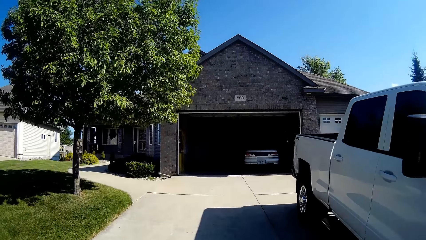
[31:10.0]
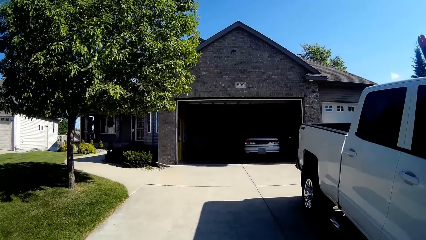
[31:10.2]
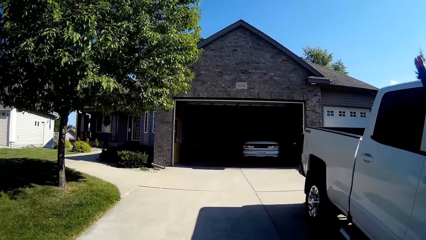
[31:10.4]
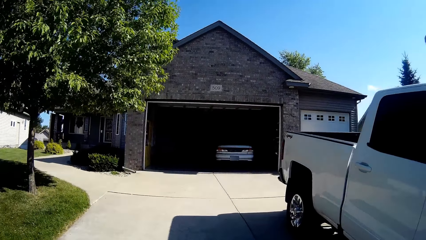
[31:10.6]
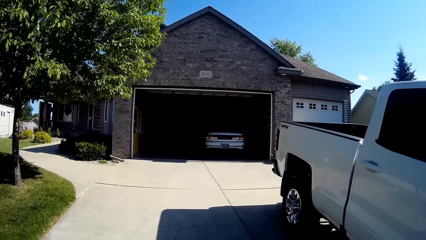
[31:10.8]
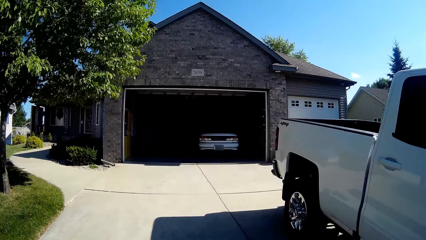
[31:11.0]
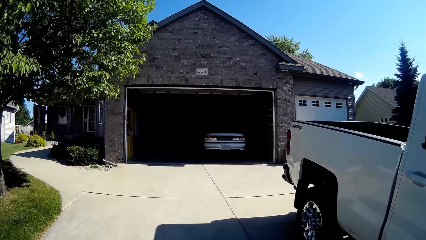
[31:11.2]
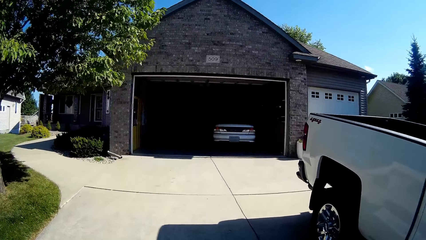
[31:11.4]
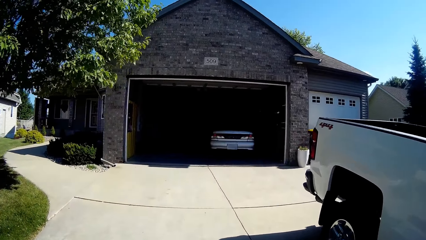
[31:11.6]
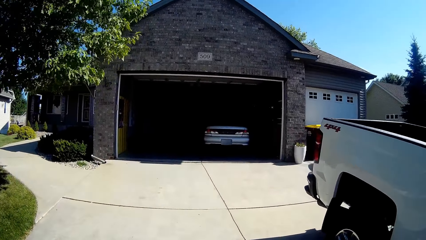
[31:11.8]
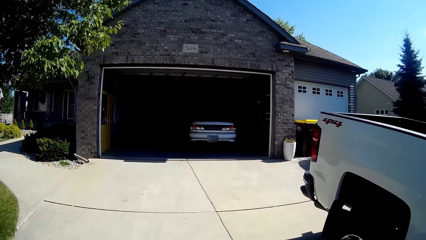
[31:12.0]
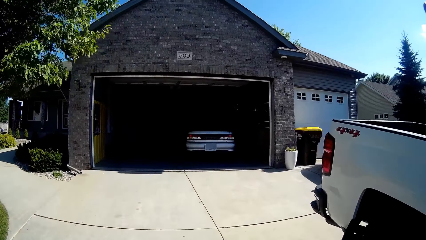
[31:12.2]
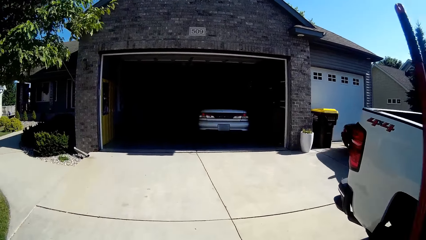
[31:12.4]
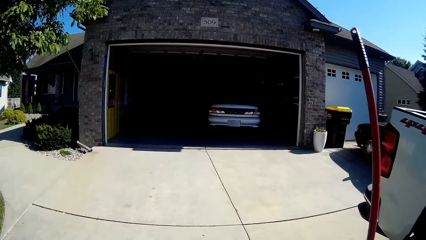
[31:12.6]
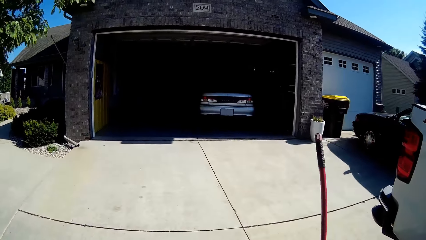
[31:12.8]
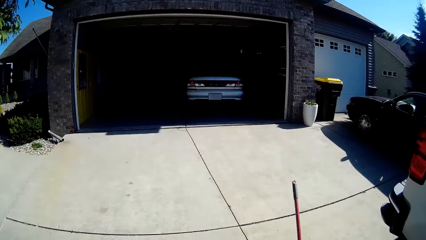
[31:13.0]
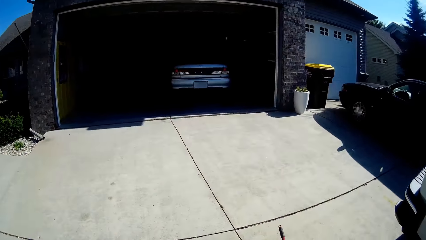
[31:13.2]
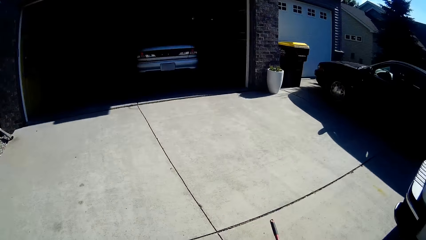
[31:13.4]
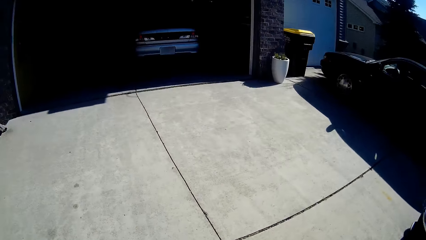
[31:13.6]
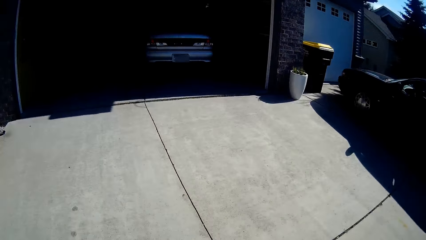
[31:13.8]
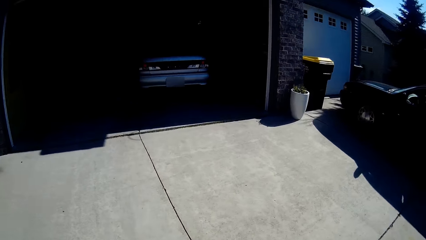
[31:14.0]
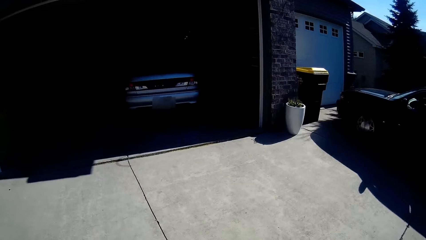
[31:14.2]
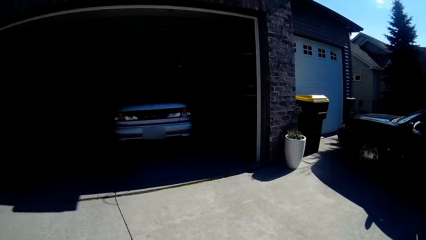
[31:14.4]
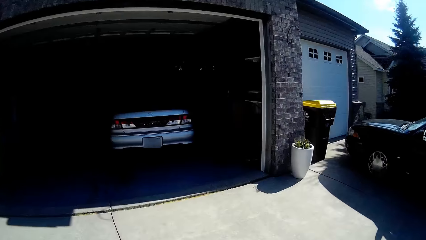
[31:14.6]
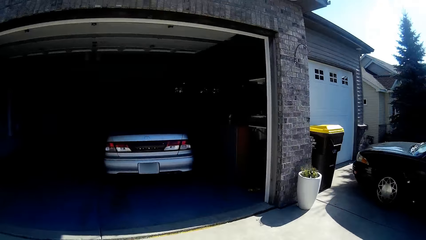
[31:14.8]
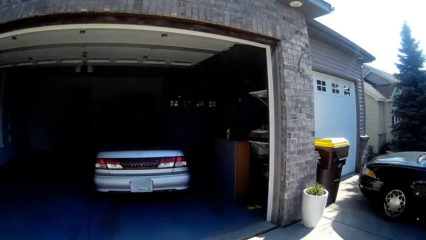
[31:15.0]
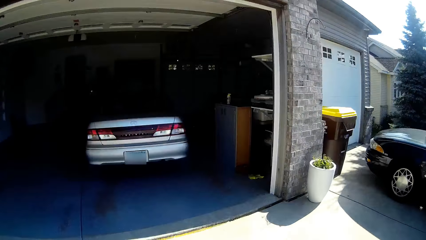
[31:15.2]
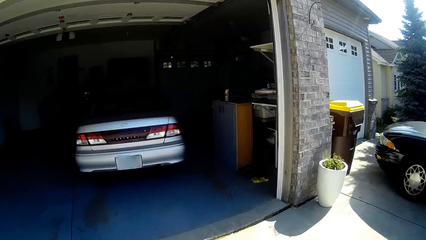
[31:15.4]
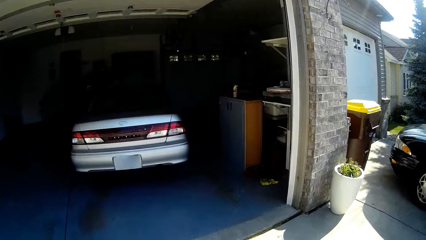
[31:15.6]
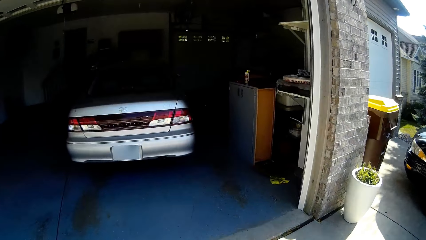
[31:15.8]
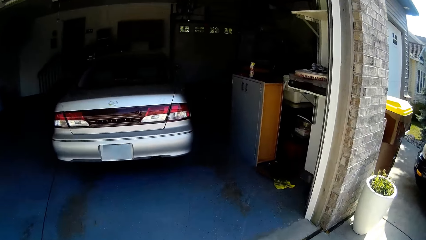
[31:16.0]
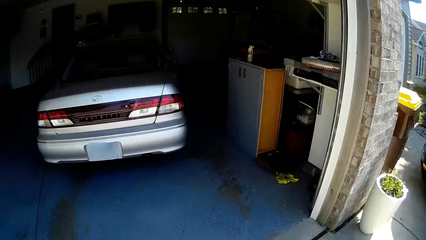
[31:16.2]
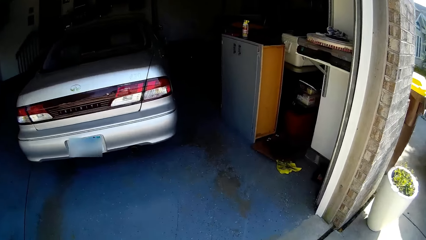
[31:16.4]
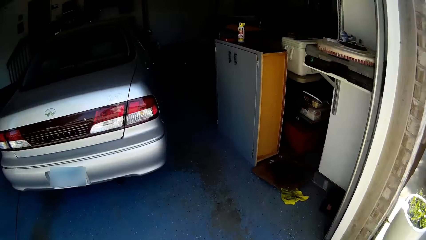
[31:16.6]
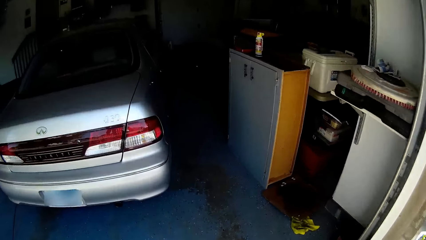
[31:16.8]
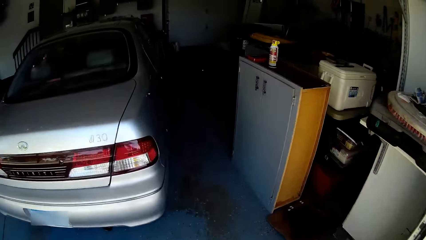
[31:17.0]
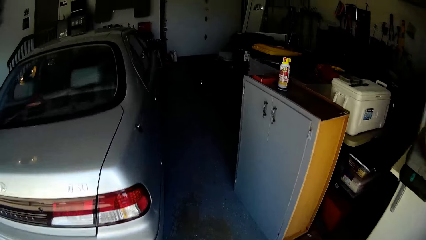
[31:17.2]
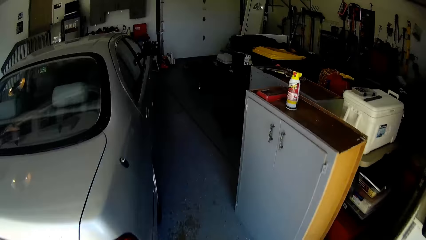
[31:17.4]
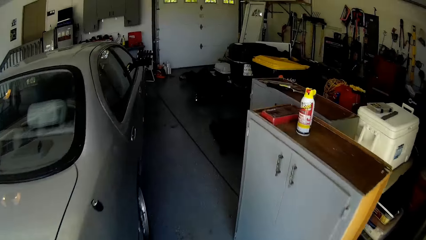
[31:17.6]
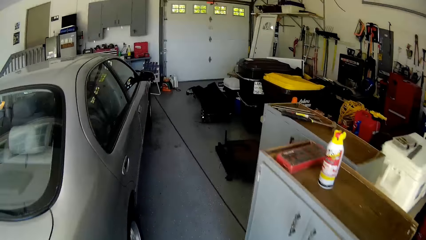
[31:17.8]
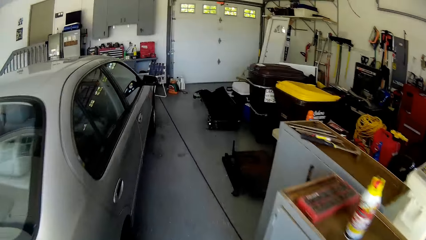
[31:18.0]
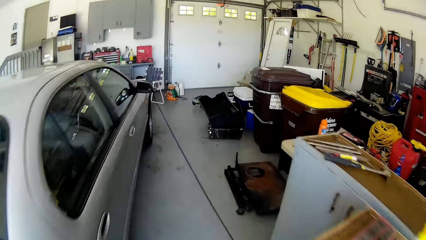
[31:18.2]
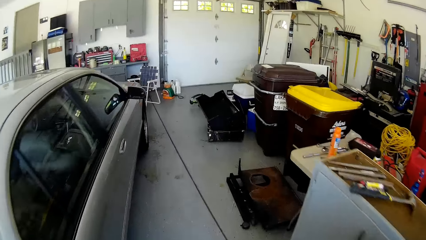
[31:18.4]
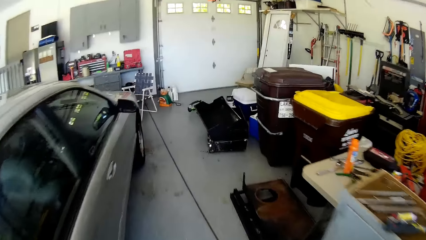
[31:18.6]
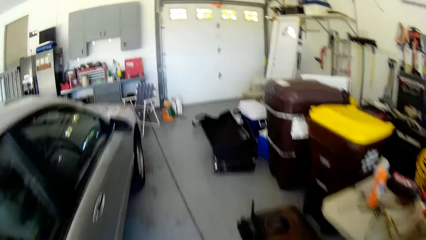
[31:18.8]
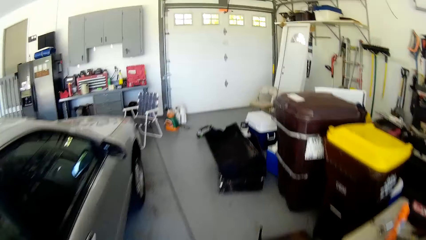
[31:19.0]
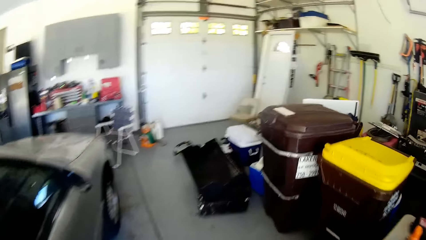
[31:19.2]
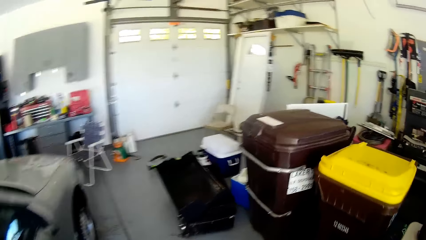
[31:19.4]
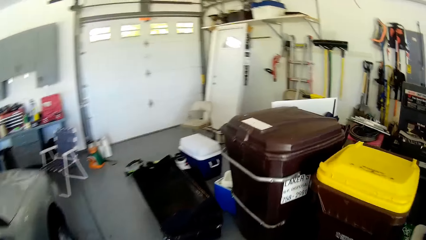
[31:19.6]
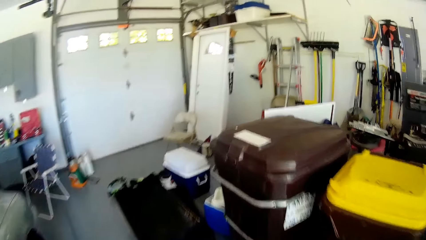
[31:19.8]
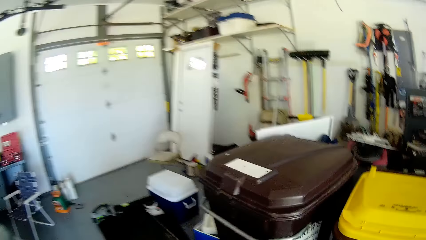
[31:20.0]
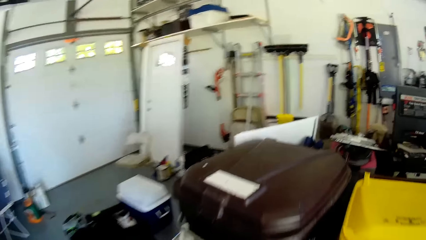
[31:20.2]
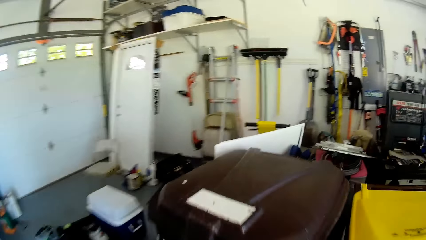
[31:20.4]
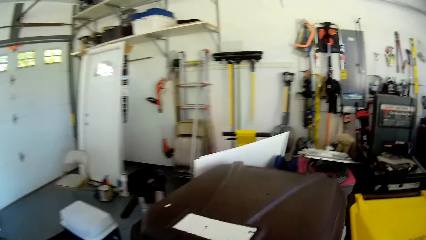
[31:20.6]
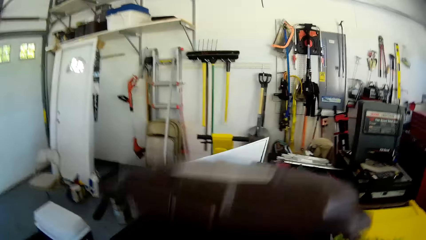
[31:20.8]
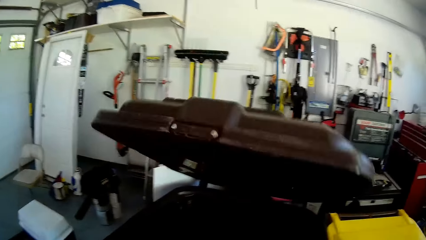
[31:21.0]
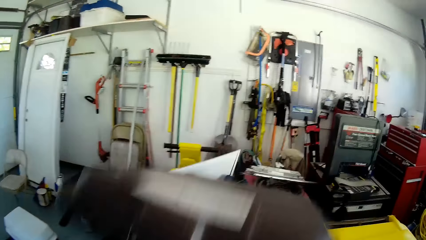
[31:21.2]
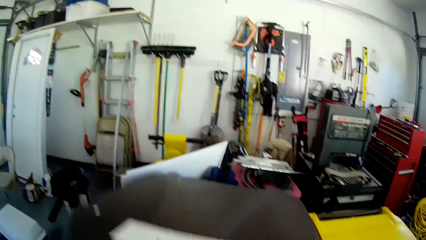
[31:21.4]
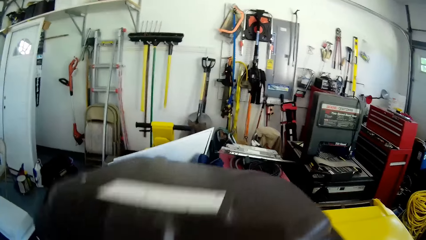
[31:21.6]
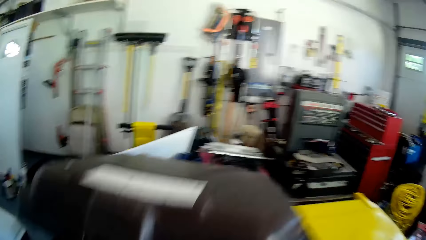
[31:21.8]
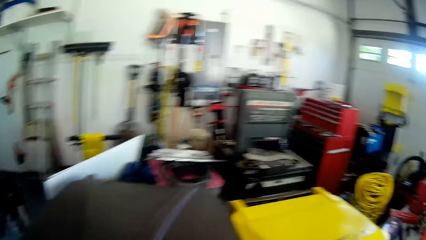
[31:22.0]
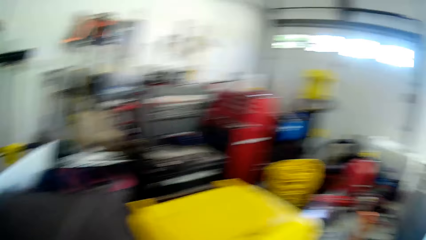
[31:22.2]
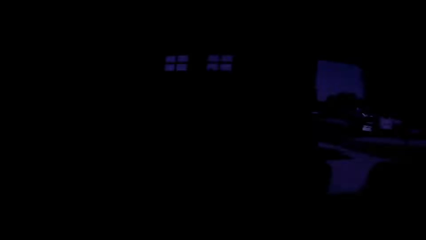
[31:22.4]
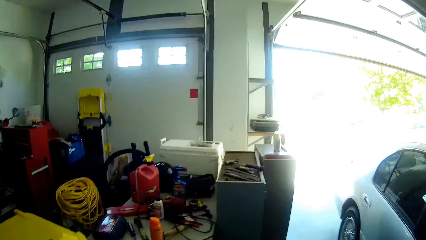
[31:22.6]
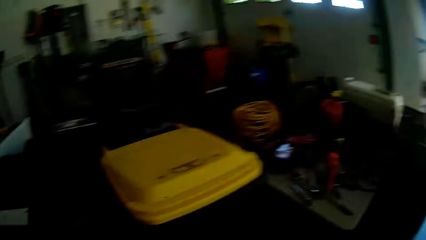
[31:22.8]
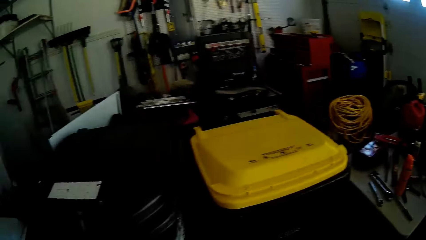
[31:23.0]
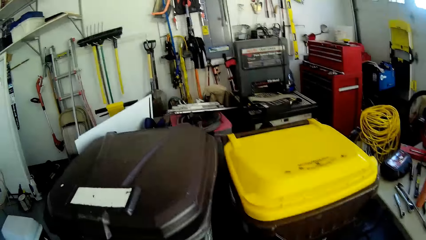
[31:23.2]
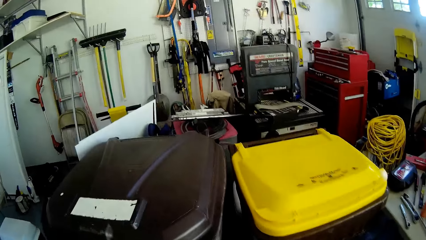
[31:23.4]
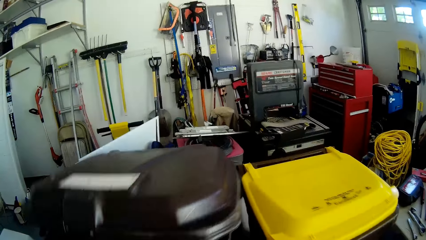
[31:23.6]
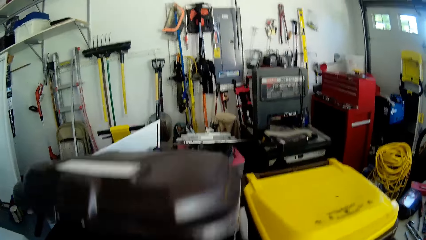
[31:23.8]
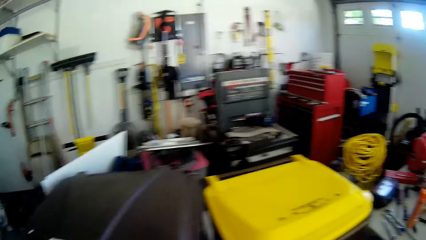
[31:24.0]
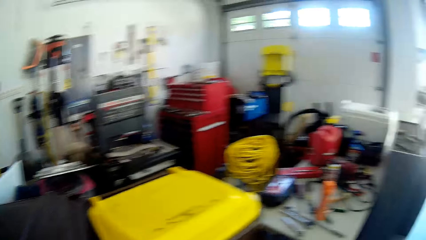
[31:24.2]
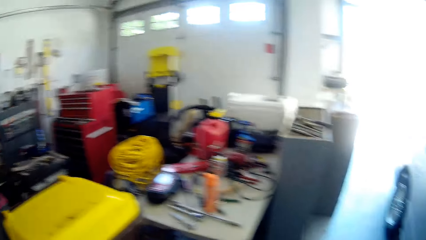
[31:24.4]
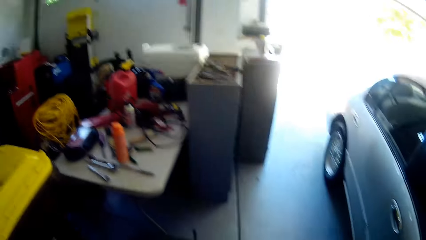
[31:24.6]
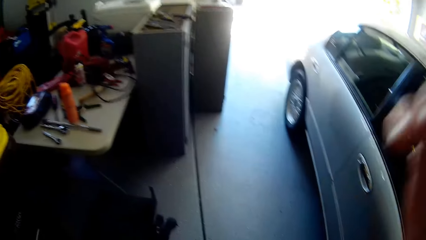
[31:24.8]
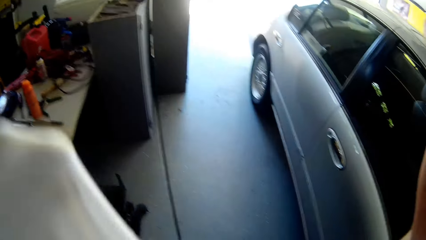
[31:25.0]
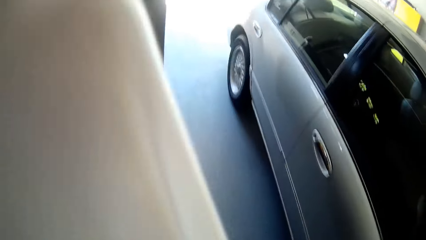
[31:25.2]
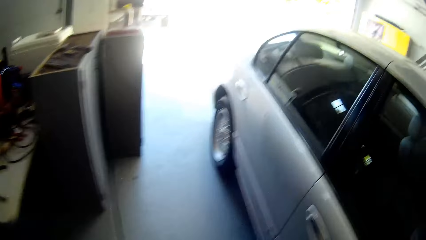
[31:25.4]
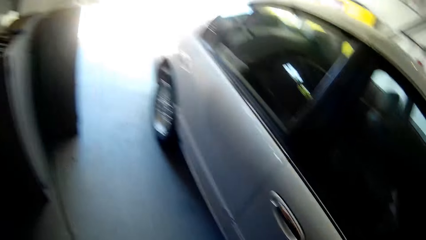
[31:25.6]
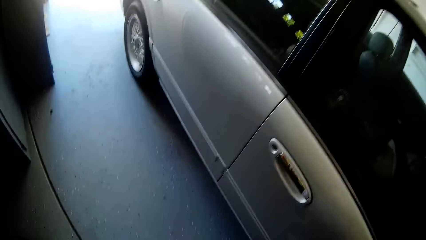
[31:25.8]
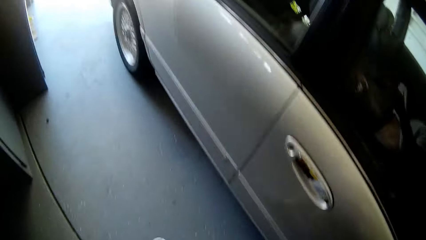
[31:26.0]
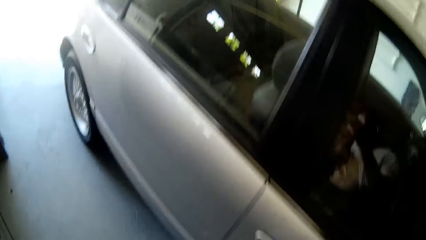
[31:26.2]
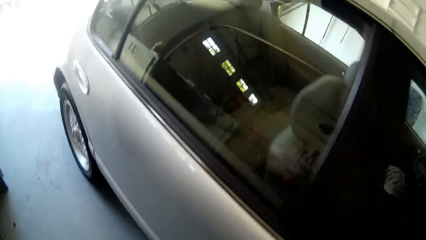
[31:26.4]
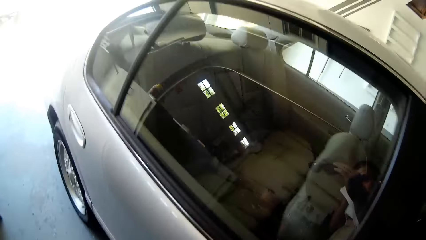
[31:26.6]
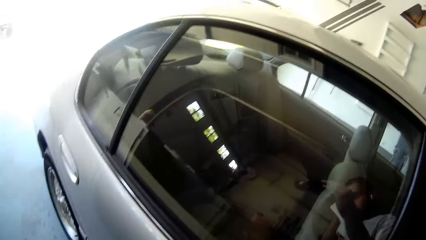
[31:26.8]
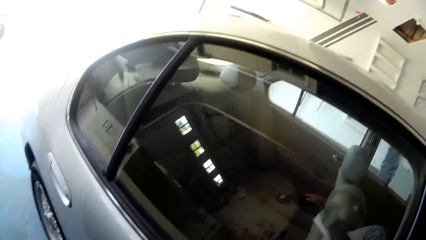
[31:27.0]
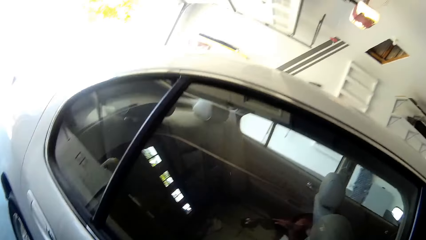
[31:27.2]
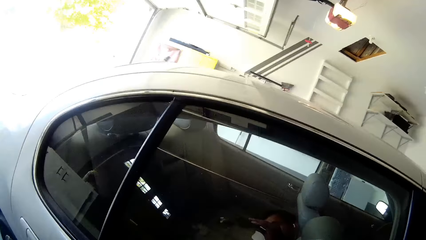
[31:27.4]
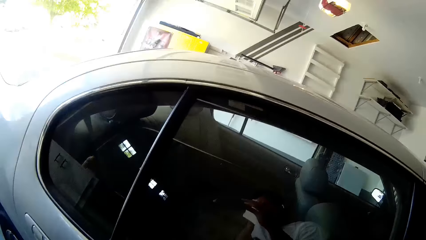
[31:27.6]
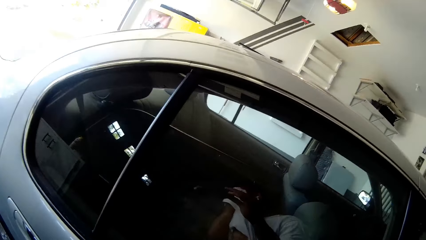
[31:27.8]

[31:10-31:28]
The camera wearer puts the brush broom down. They open a dust bin. They close the bin. They walk around.
